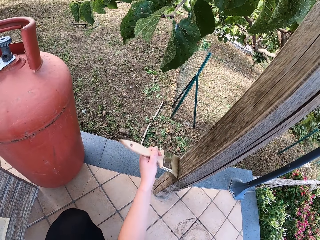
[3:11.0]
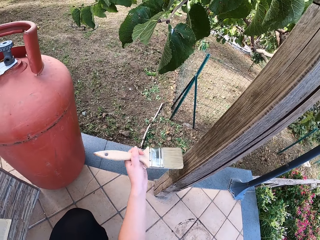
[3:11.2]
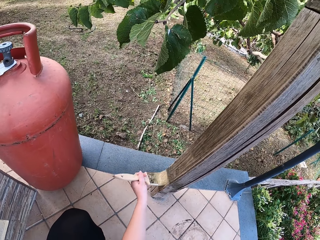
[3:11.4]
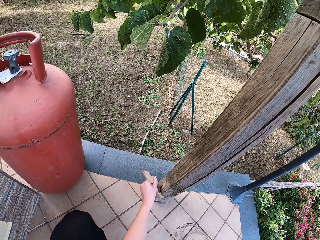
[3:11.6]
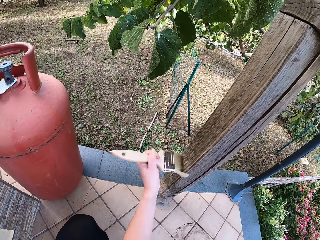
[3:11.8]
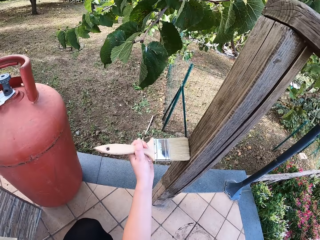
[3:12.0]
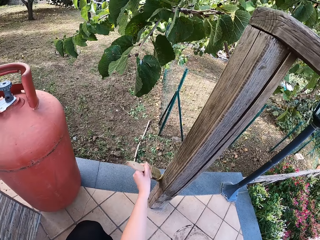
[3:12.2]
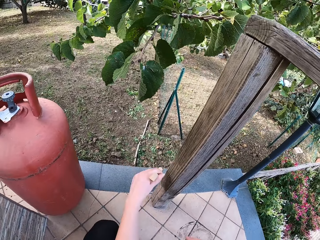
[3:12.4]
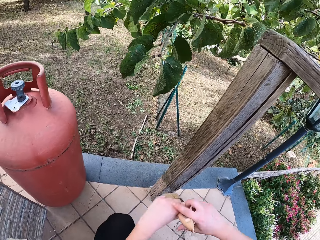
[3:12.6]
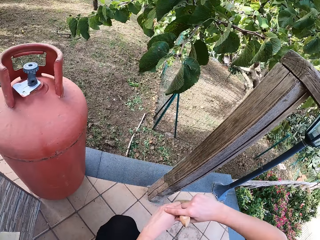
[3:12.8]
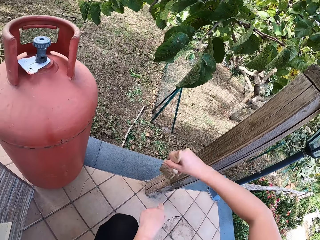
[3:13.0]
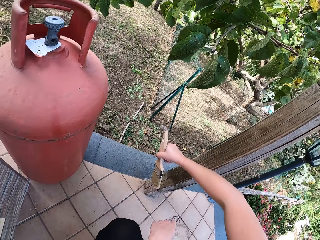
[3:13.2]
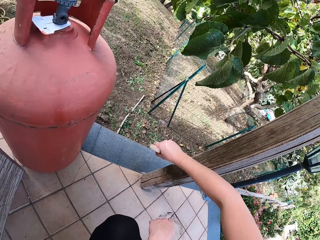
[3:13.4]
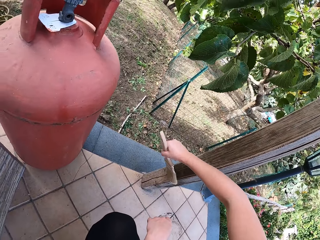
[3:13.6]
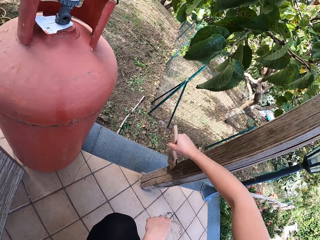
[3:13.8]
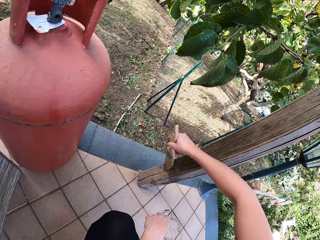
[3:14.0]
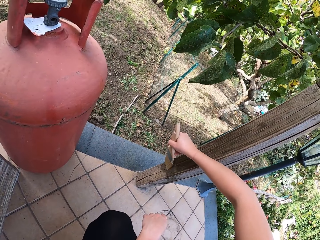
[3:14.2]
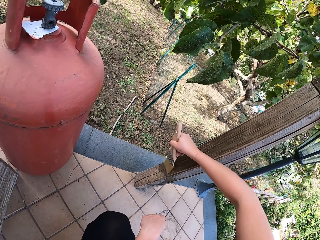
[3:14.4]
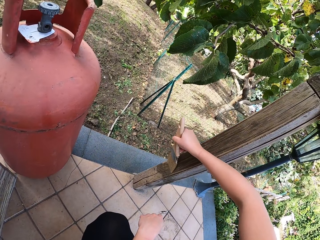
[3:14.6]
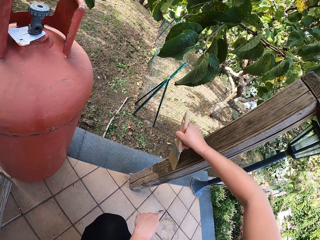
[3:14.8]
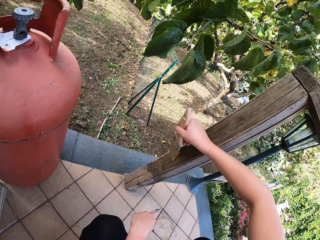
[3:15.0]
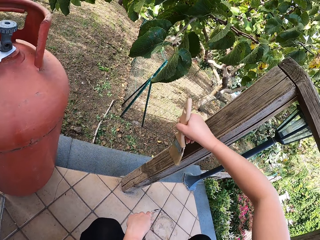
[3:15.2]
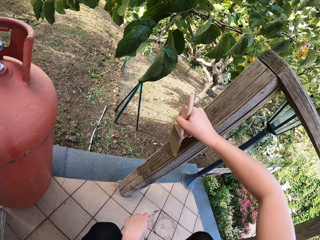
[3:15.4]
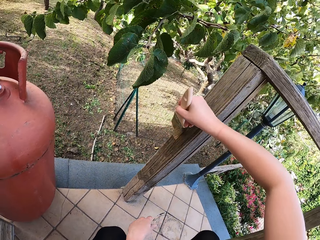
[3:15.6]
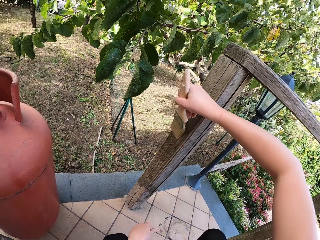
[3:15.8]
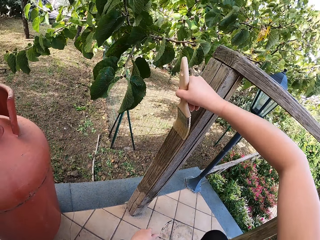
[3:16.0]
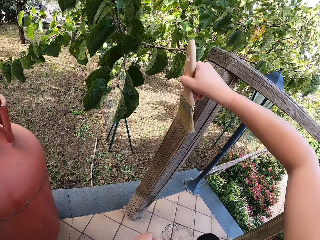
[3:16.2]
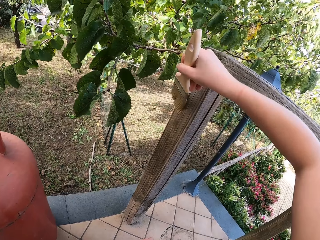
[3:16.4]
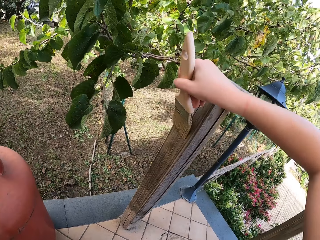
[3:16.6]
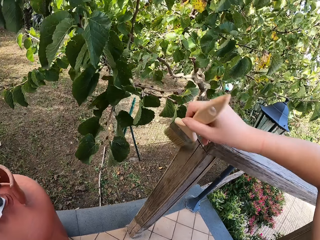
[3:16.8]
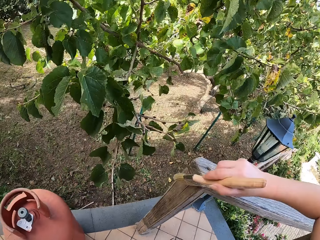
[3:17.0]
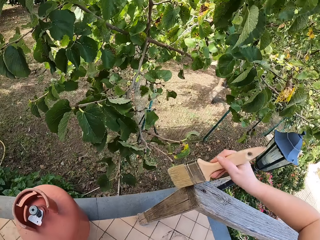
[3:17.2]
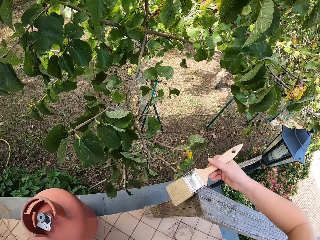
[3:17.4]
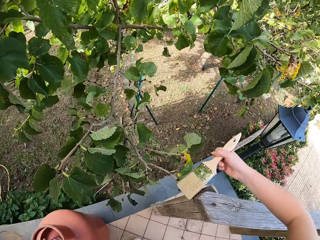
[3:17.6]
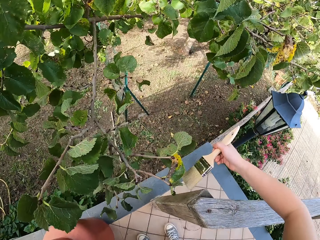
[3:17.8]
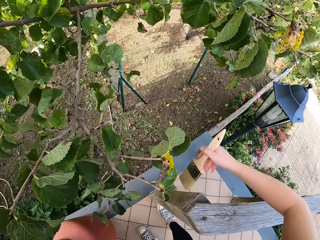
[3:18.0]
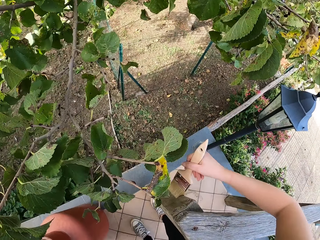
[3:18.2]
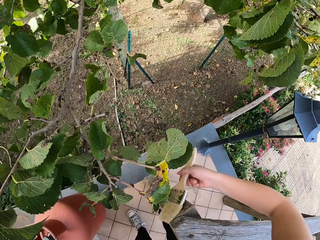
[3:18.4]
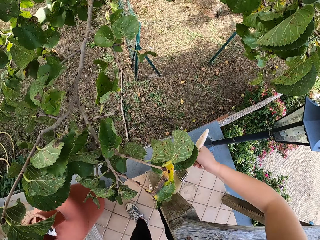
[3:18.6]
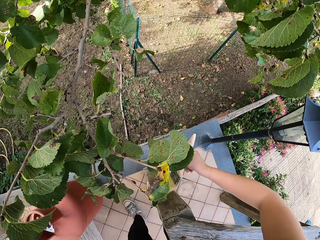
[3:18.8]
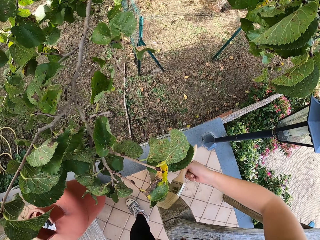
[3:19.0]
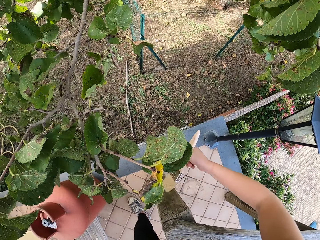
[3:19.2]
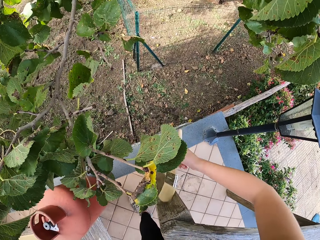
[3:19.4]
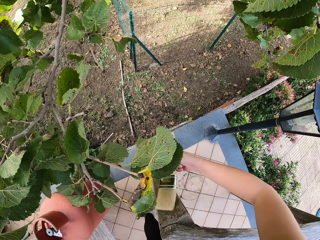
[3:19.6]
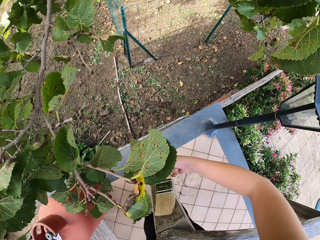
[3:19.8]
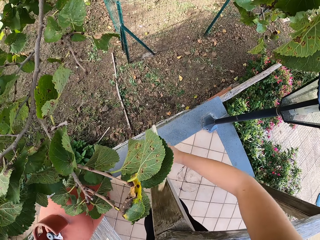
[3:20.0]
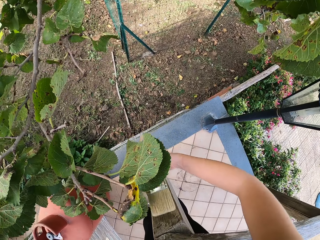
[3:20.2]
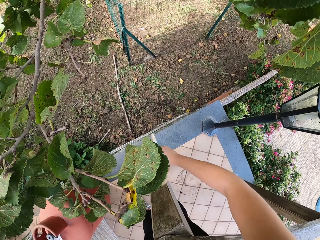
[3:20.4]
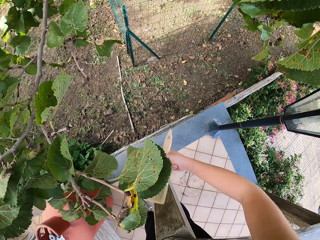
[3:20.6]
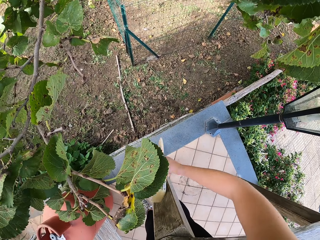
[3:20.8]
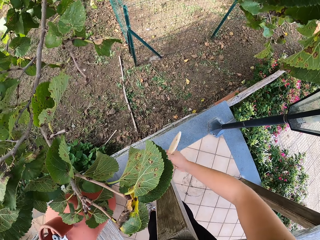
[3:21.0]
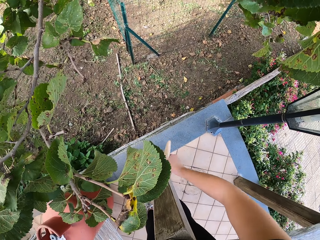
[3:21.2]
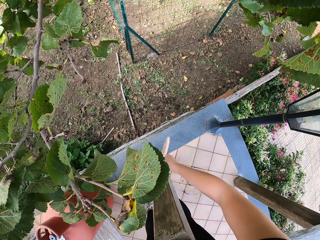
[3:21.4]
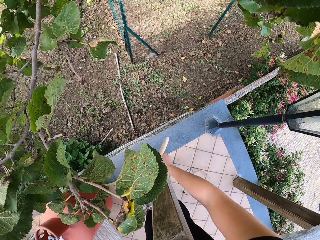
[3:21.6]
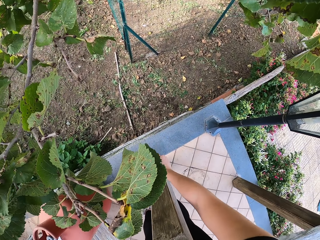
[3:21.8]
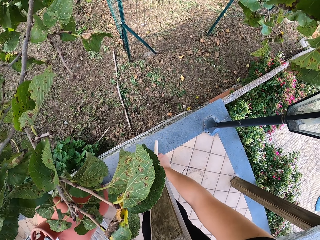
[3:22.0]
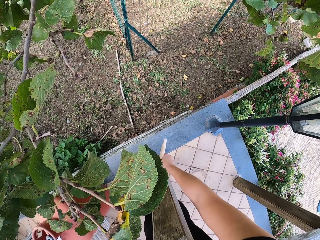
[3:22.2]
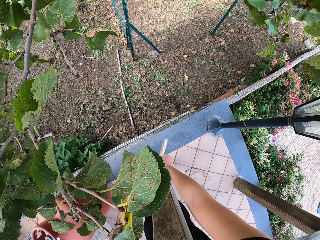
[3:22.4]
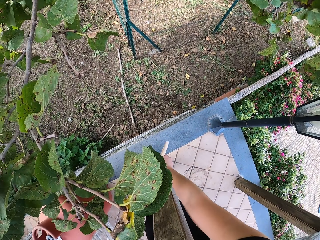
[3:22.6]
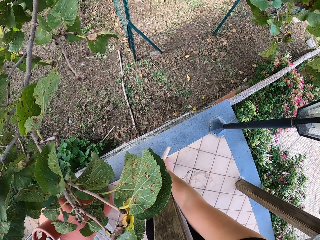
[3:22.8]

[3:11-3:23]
The camera wearer moves the paint brush back to her right hand. She brushes the wooden hand rail or fence with the brush. She stands back on her feet. She continues to scrub the fence.

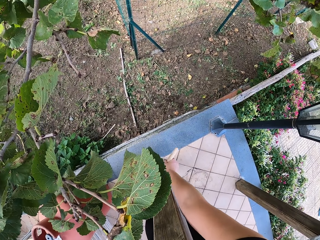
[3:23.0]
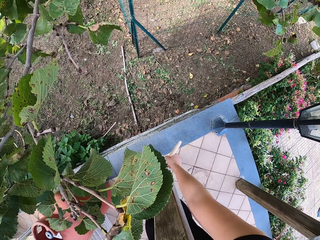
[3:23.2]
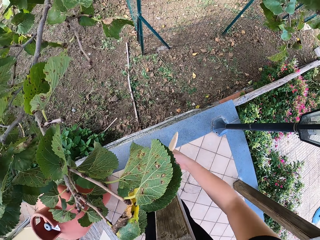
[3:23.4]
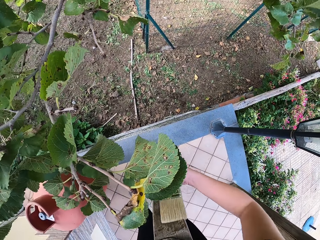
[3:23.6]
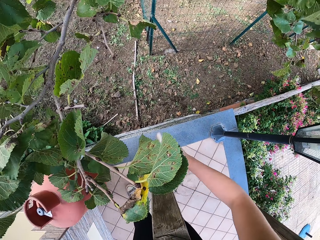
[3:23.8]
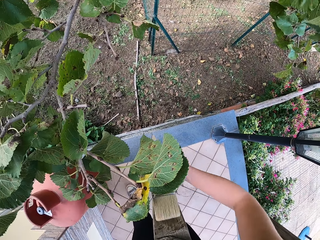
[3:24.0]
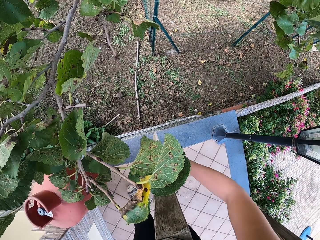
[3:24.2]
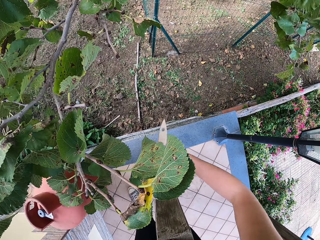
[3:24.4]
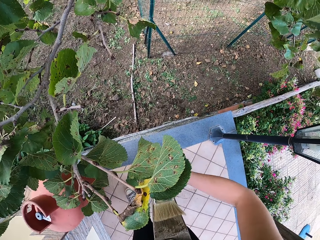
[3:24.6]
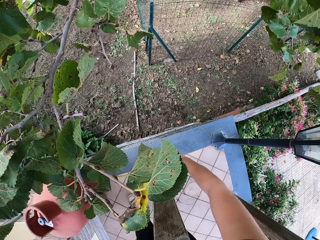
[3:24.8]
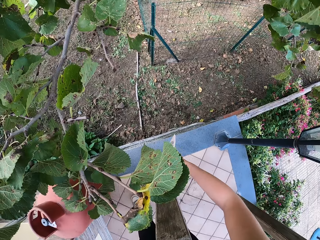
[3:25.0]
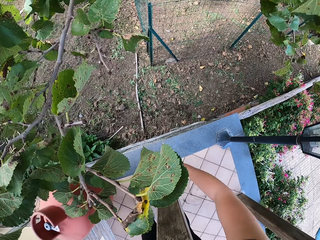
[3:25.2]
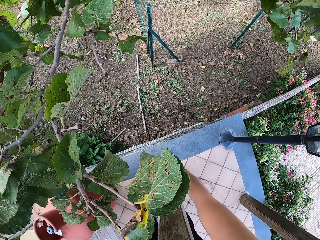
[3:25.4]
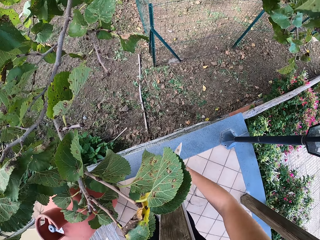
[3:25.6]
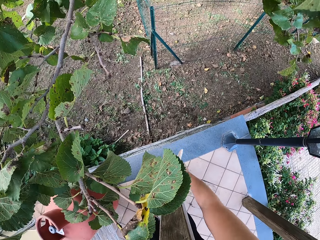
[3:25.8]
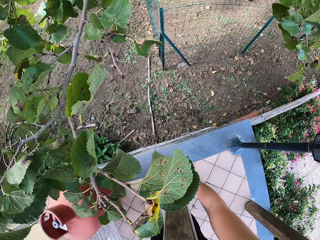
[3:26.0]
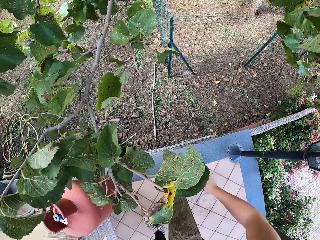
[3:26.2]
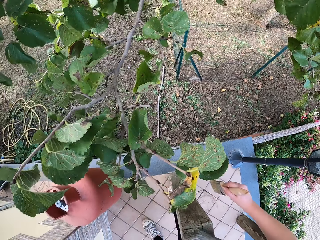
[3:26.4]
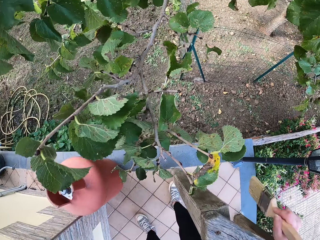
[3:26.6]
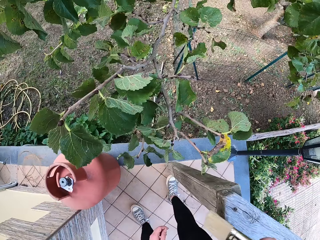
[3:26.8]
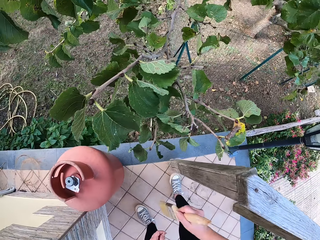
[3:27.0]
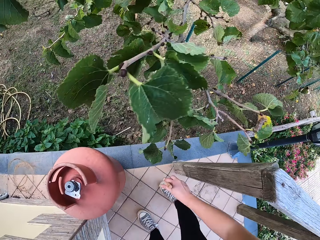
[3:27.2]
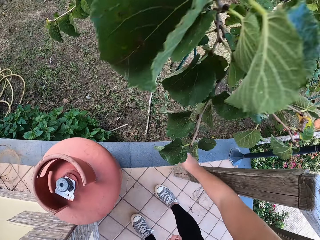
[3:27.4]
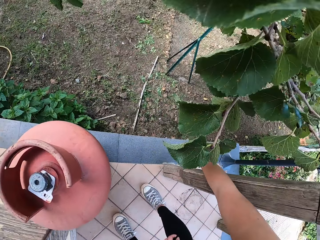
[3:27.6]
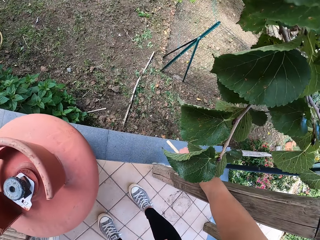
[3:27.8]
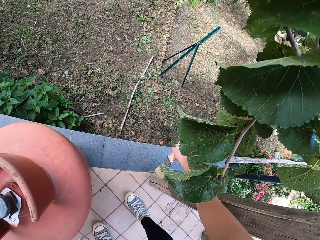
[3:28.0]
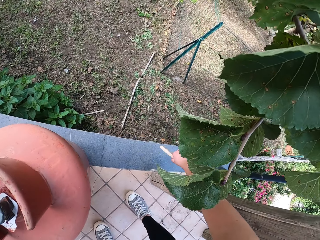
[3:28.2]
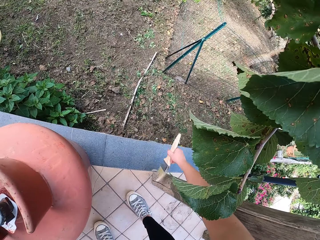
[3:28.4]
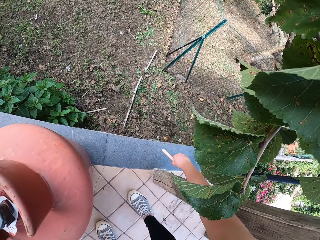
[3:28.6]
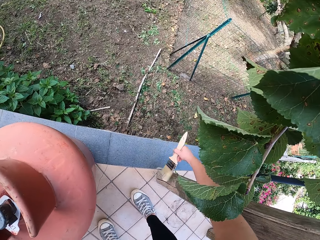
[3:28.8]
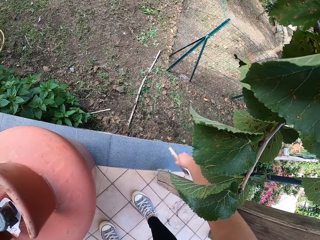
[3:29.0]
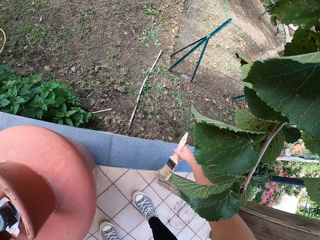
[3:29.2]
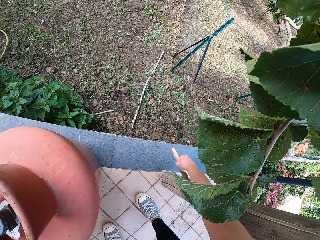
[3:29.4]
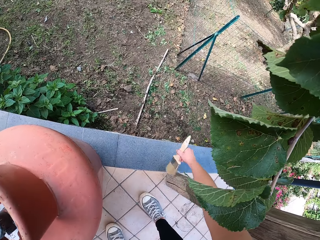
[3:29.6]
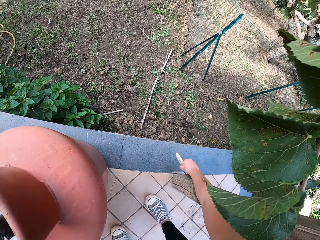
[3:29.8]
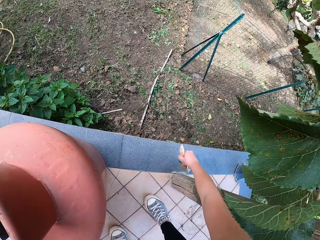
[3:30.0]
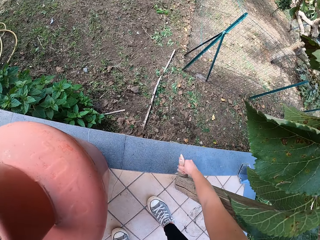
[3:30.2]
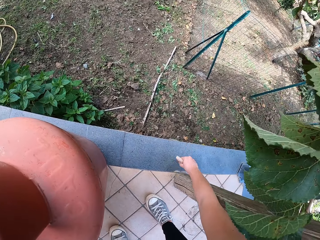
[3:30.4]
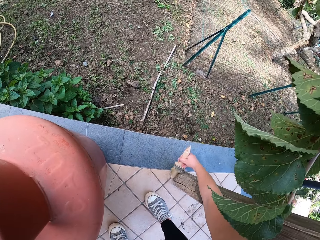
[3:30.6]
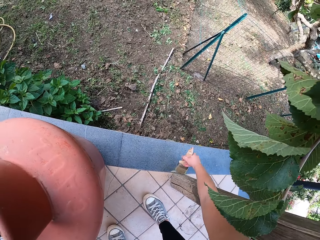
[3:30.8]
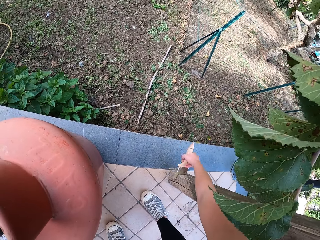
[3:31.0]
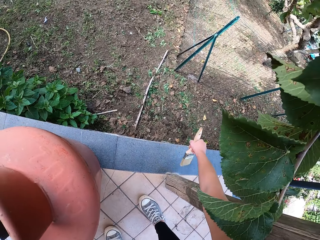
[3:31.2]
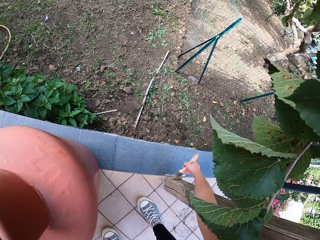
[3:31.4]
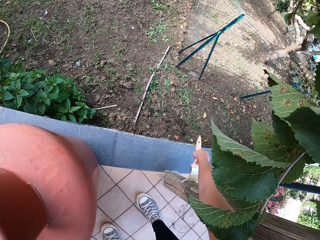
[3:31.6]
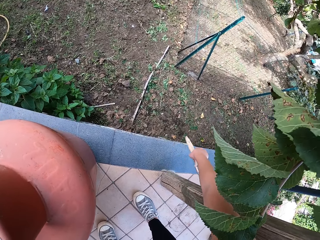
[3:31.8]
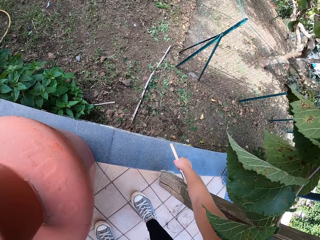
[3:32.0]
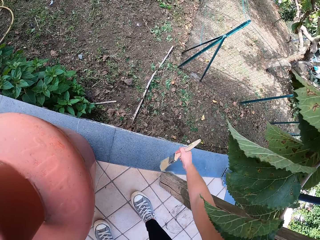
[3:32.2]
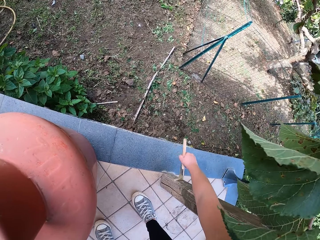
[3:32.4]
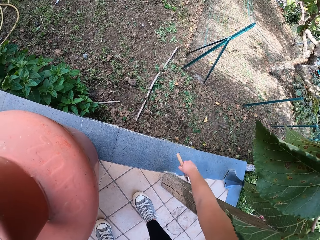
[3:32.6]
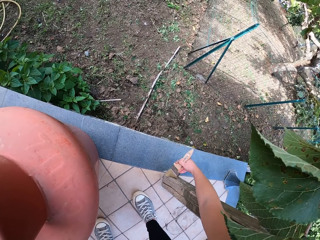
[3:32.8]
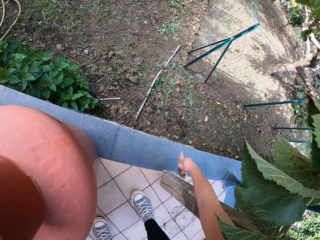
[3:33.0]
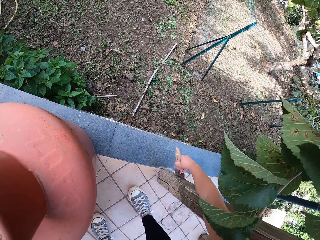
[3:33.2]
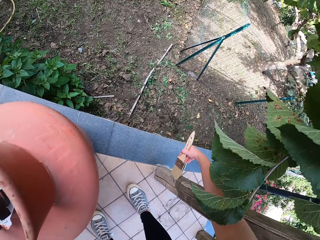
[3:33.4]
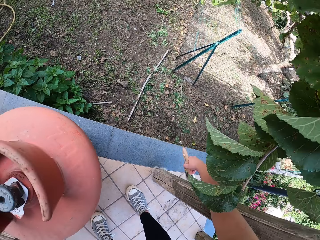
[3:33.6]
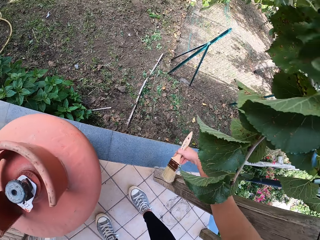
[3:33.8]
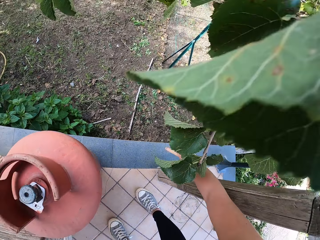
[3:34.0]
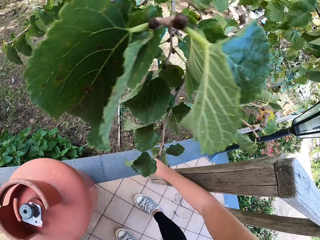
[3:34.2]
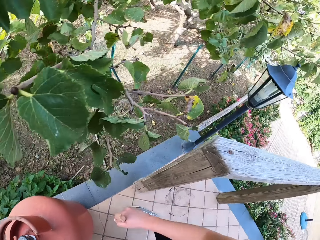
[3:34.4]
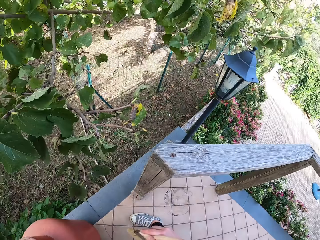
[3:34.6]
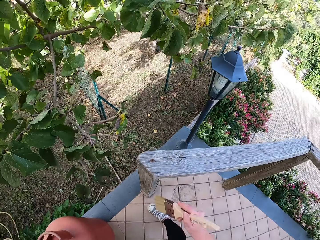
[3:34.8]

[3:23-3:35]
The camera wearer moves the paint brush to the other side of the fence. She scrubs the fence.
